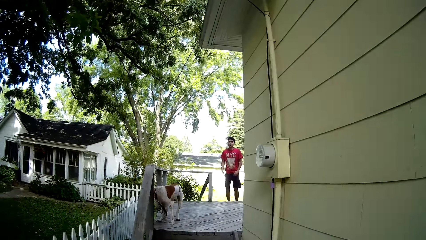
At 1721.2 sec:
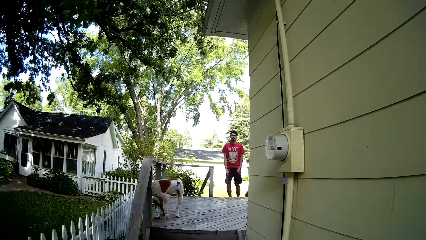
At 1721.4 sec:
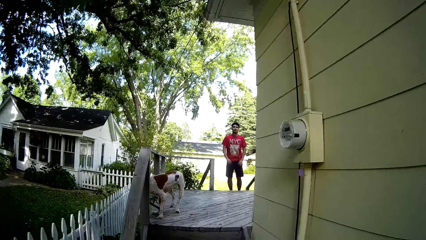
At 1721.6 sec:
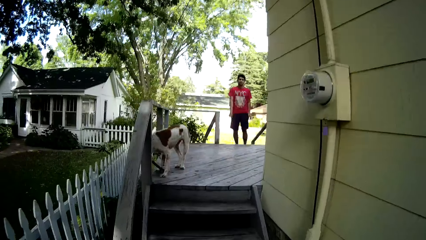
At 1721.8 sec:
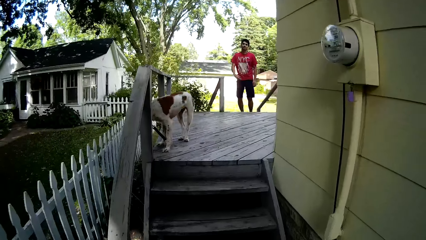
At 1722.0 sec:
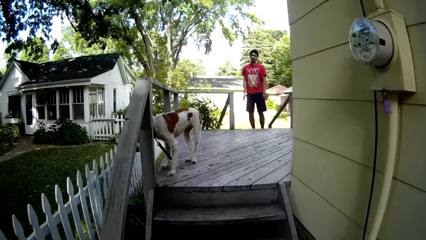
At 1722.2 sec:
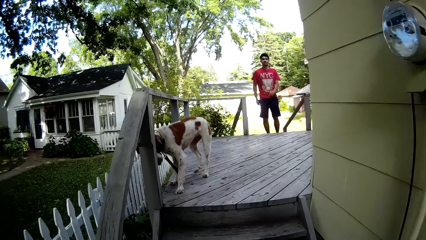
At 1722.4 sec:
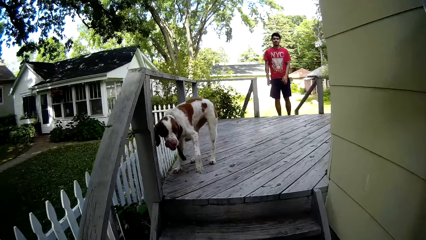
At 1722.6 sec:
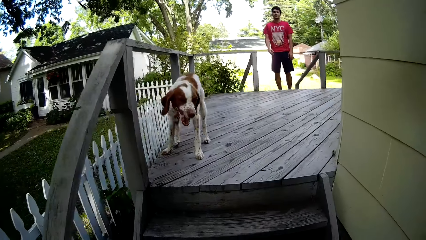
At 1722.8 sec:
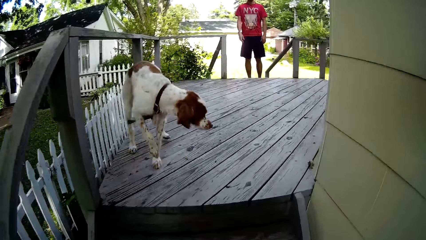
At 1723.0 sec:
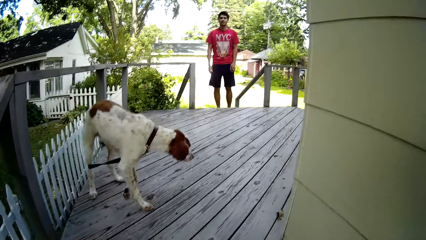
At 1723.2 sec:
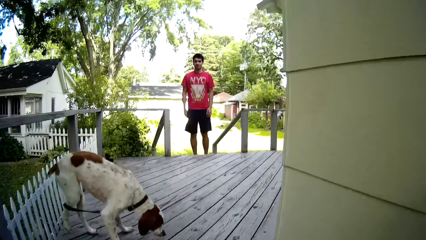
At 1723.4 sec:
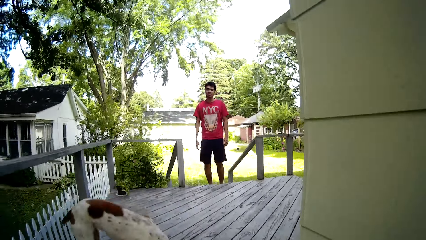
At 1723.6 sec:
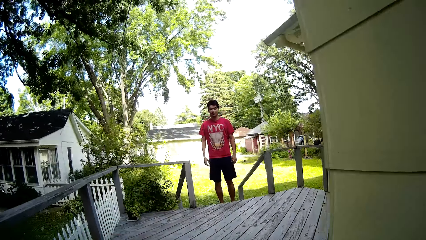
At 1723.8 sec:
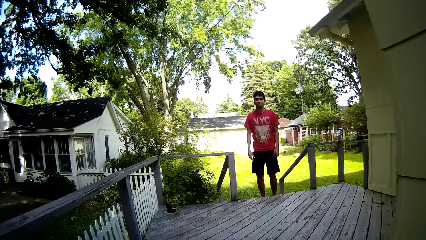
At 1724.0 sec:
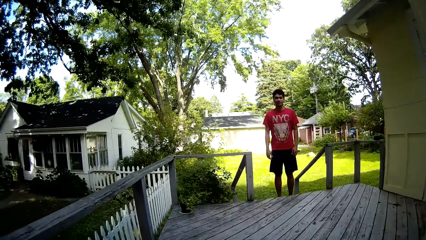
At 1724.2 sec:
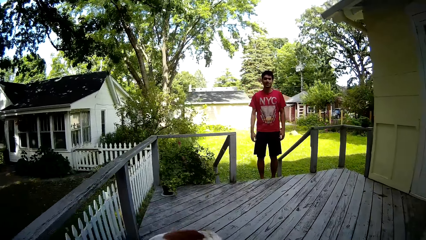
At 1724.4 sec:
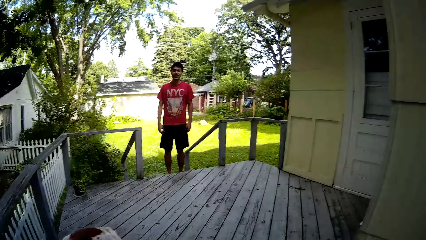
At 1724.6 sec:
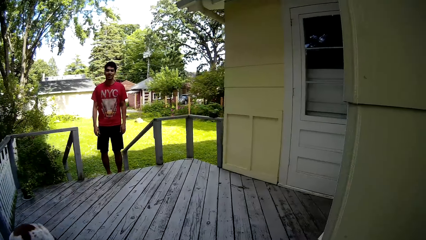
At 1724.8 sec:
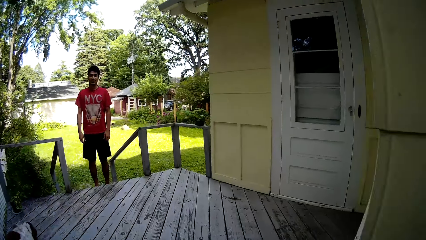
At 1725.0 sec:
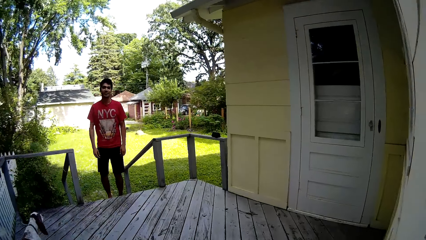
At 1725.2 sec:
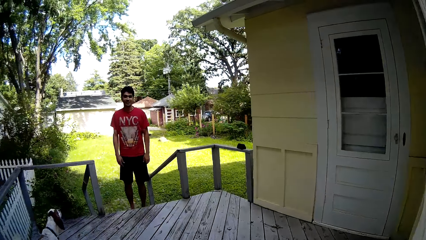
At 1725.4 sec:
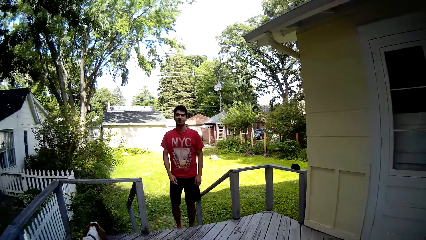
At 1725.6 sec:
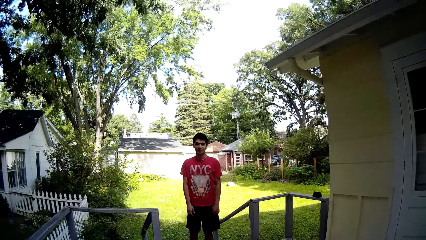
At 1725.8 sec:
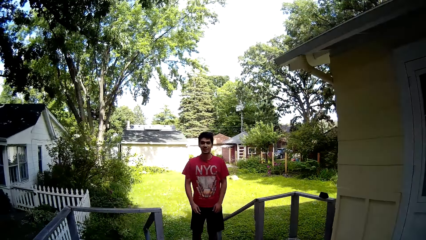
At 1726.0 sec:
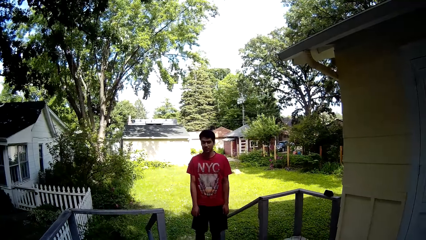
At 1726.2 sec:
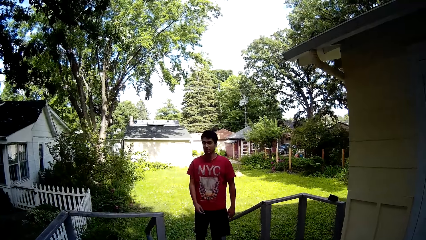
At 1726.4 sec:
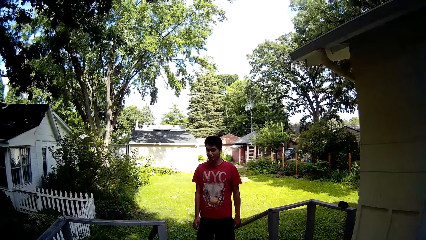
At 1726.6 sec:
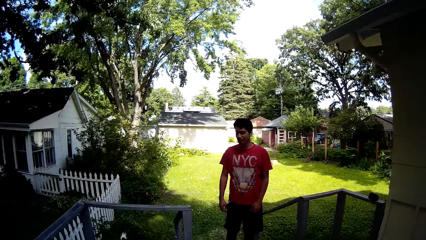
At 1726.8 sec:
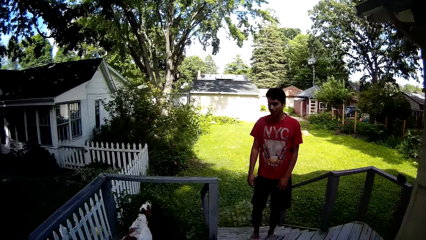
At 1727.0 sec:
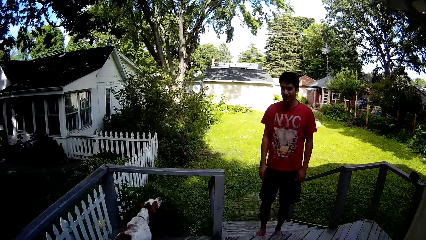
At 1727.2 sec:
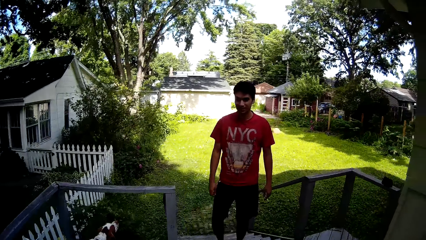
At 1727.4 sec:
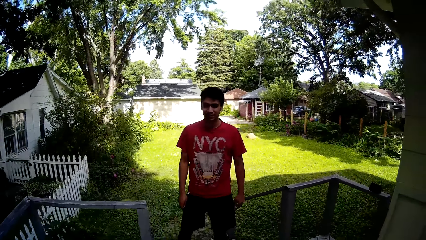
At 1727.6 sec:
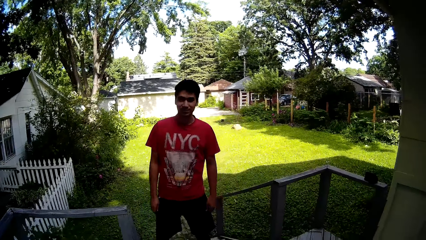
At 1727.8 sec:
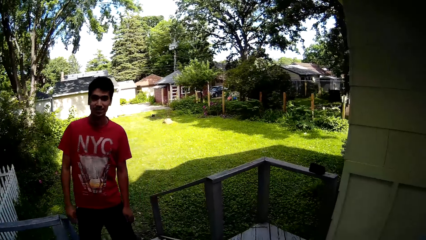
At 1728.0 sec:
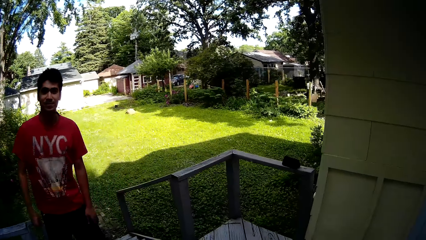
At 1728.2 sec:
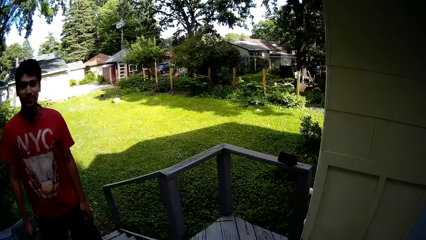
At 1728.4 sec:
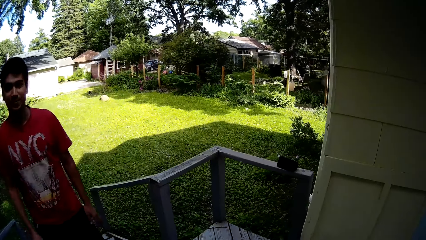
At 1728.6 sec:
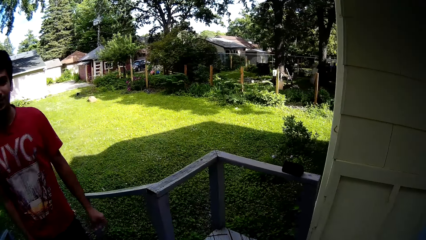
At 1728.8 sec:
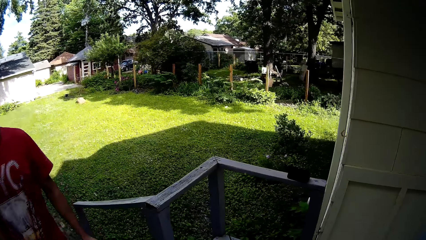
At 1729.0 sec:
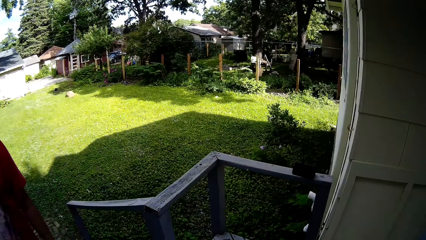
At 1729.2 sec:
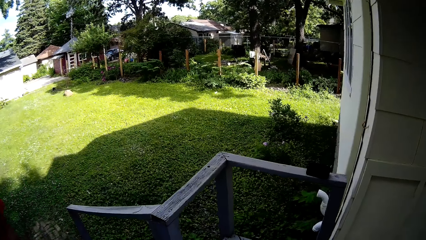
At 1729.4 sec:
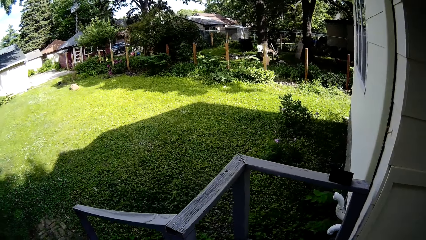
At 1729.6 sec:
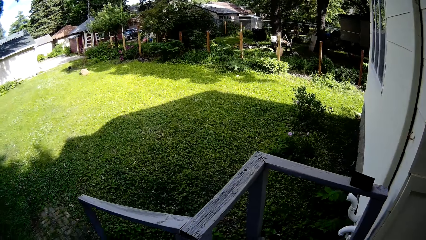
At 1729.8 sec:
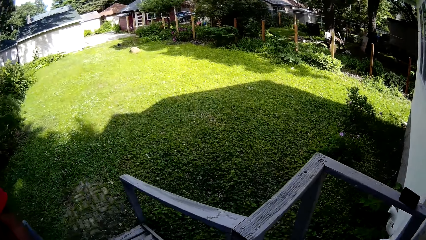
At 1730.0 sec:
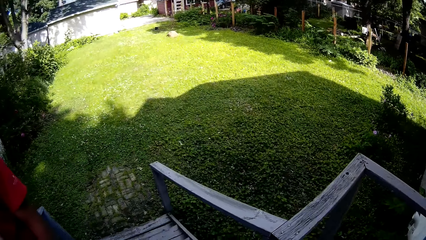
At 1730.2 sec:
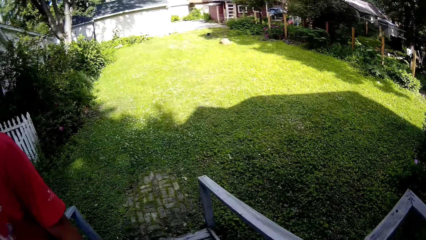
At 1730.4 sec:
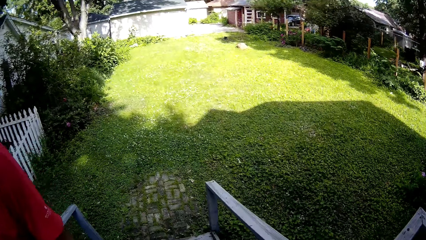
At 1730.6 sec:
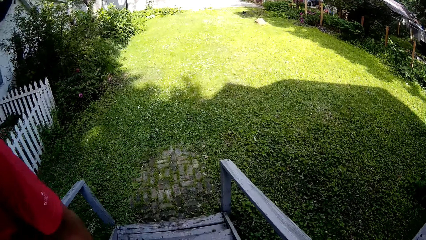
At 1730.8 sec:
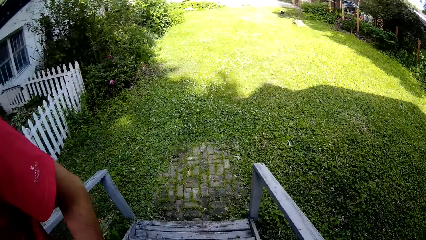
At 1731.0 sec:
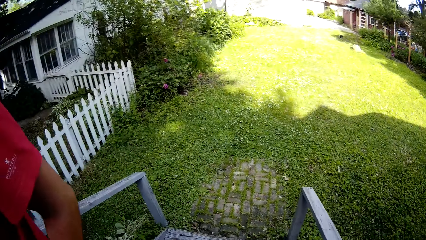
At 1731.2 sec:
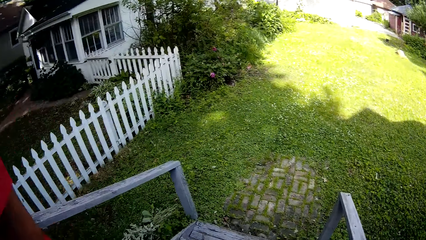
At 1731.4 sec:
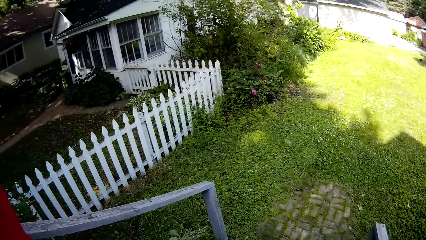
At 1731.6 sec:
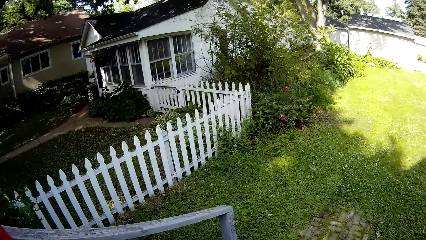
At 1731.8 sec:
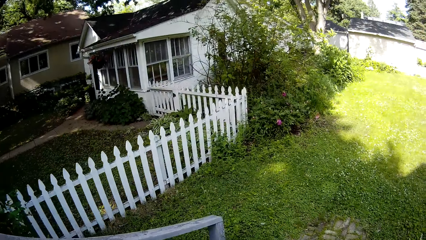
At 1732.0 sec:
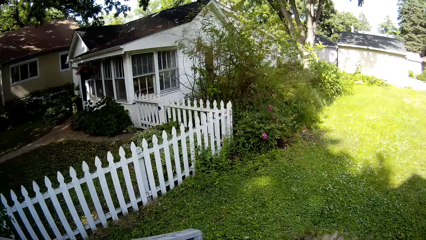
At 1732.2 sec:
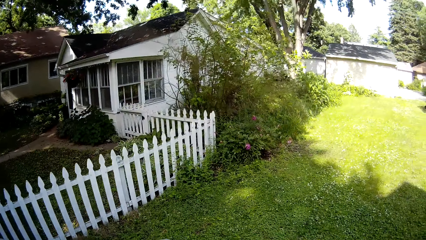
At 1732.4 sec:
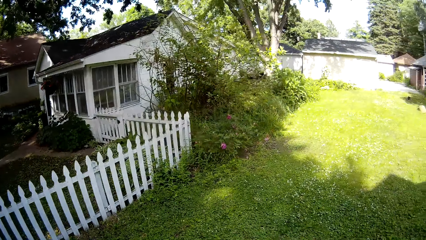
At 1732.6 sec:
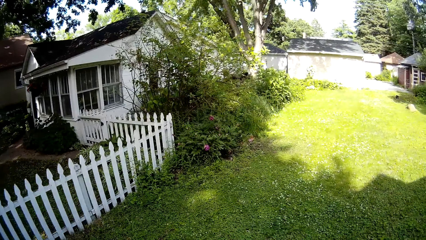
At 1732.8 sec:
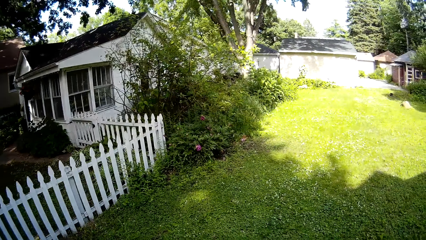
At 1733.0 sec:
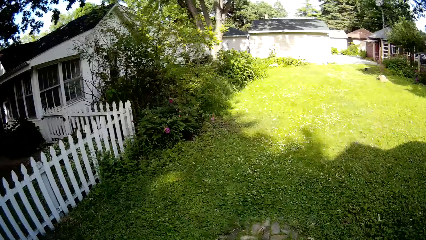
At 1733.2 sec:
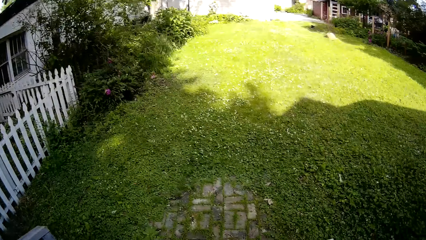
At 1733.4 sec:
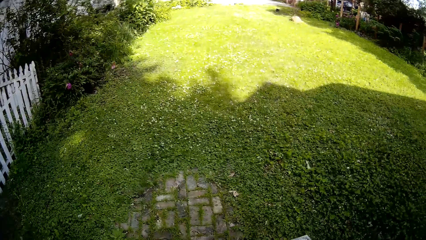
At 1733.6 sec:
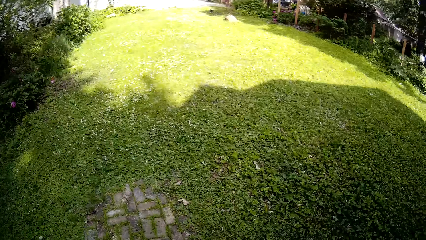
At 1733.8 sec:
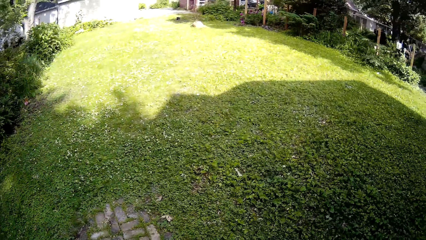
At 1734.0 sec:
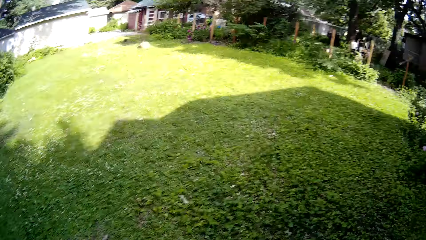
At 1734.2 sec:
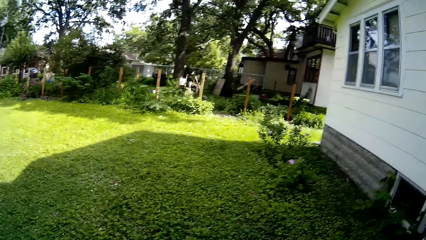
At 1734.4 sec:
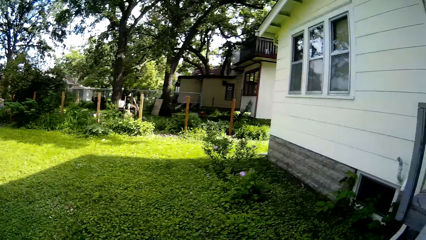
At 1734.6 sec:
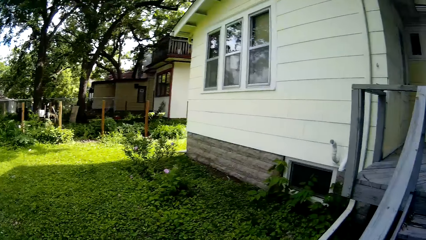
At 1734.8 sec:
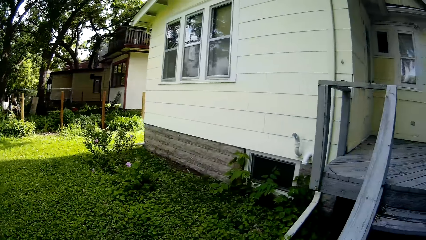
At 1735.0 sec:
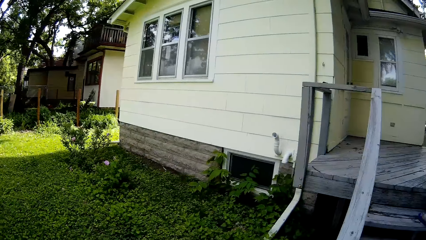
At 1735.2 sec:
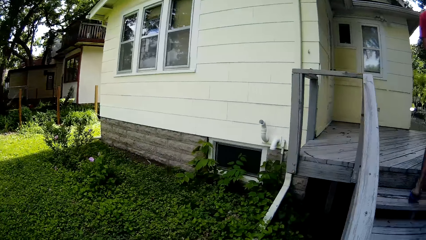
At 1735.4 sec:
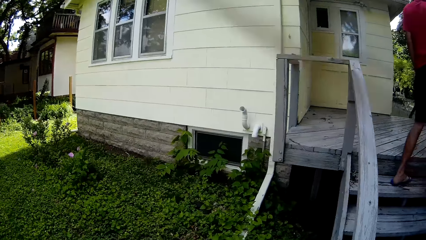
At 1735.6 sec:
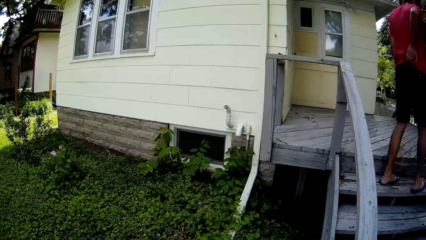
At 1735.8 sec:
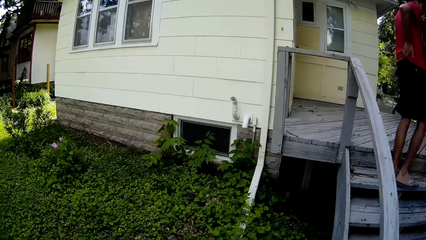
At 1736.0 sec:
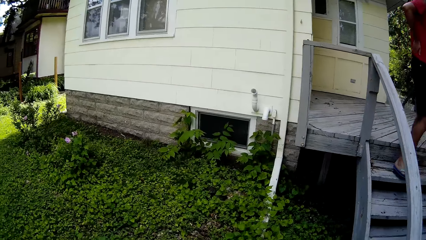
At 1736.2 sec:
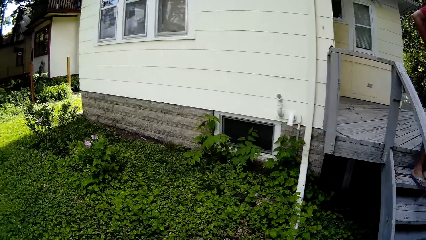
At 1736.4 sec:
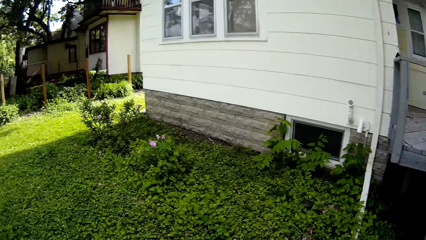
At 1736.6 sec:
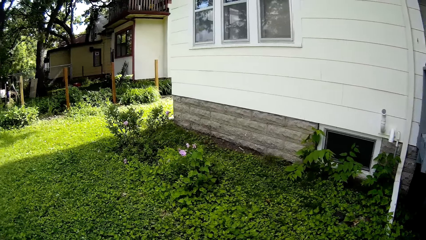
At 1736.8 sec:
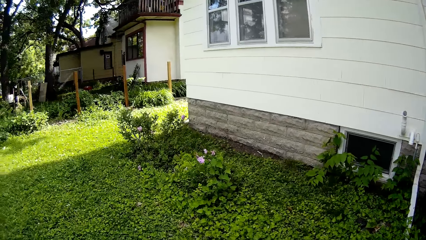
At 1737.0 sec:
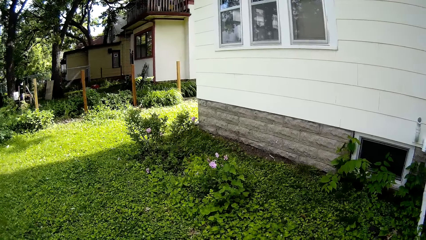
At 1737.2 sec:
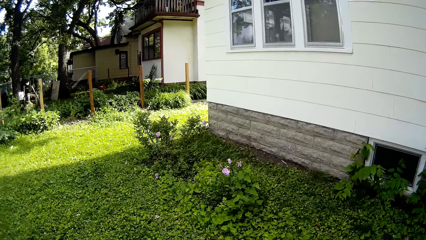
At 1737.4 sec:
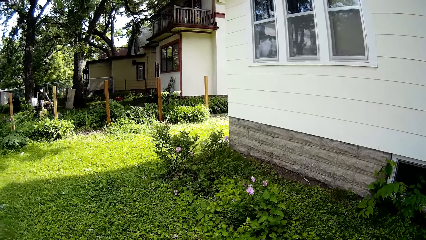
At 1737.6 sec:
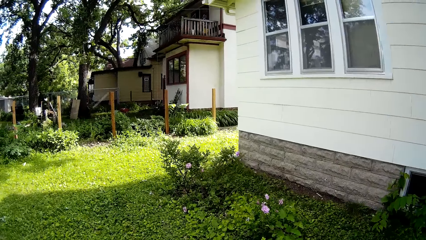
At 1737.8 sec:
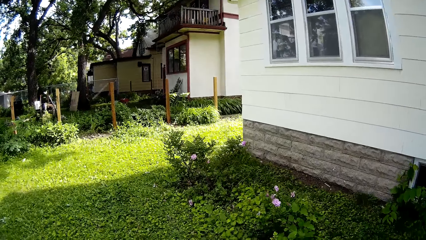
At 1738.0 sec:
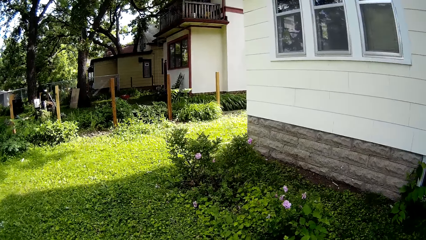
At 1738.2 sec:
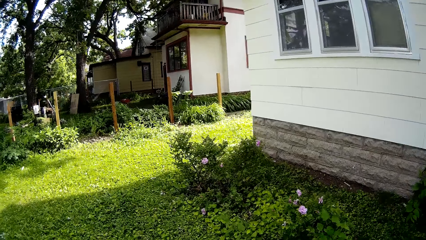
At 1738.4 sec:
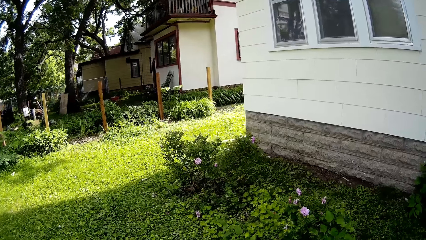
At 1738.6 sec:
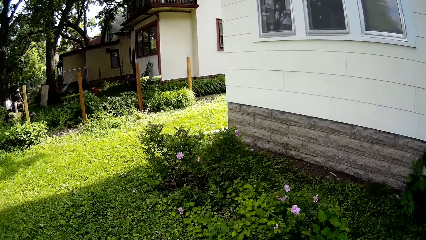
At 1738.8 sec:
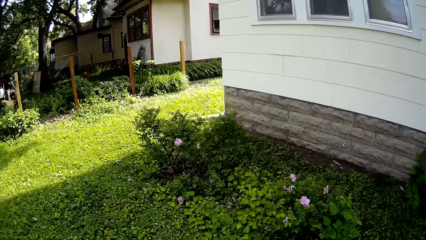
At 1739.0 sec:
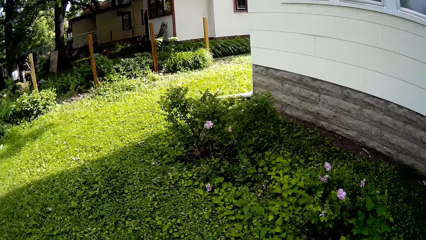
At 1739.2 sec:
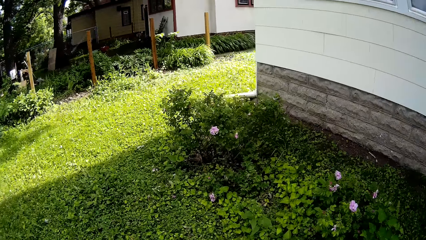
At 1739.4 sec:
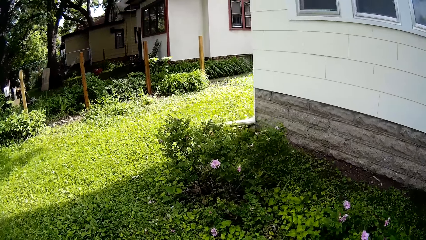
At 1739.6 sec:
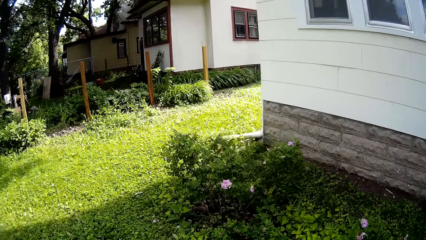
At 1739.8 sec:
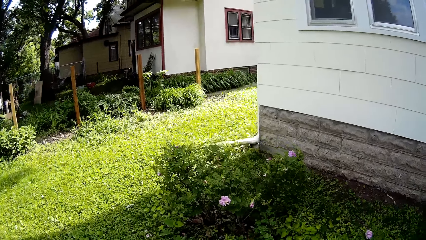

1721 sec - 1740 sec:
The camera wearer walks up a staircase. They walk down the staircase. They walk in the garden.
